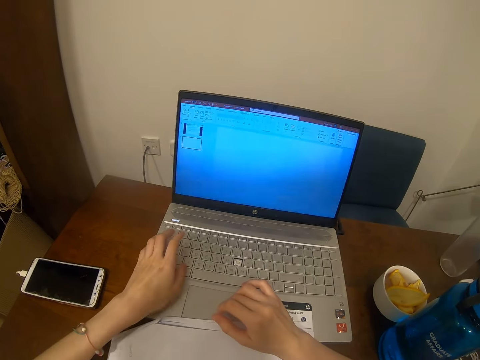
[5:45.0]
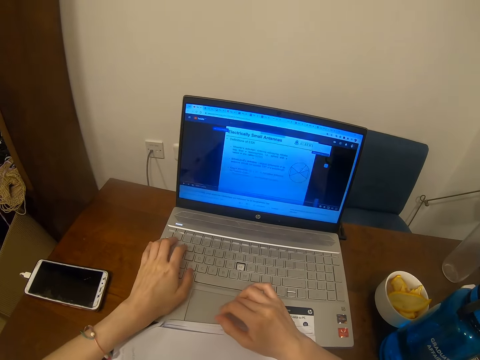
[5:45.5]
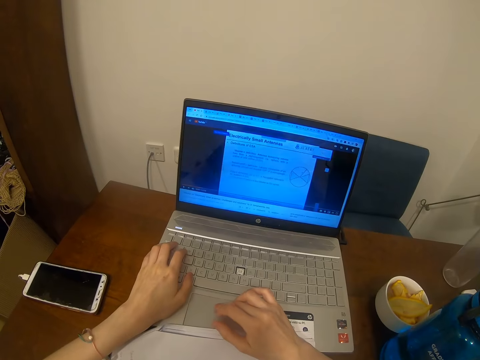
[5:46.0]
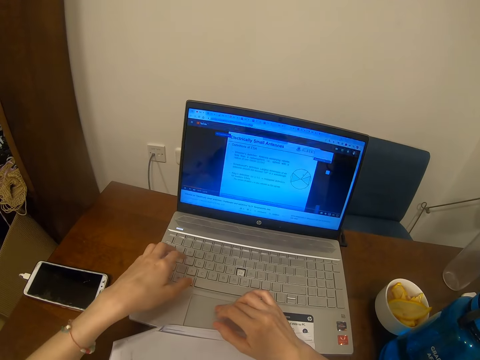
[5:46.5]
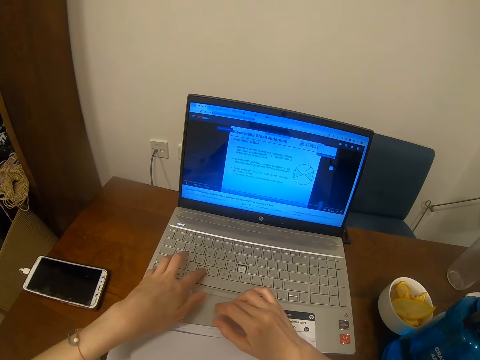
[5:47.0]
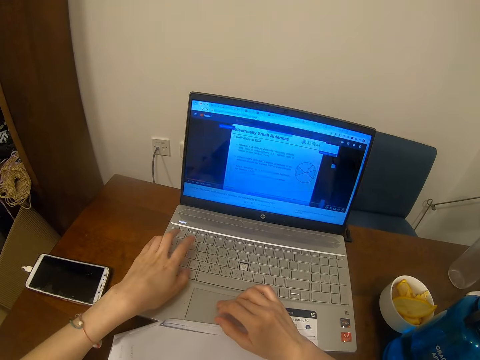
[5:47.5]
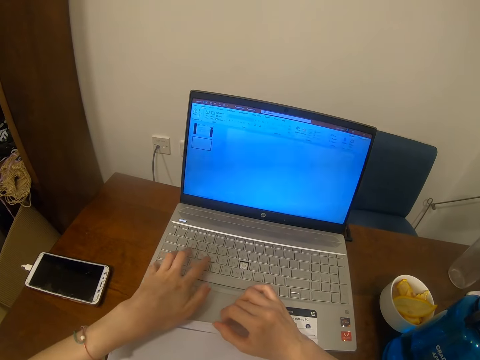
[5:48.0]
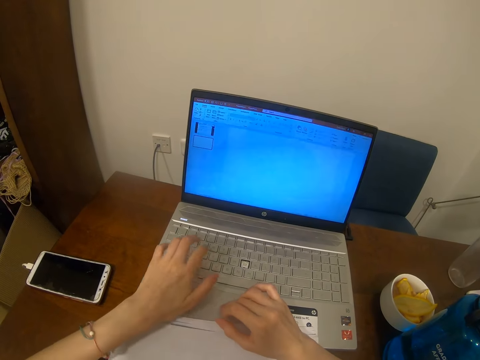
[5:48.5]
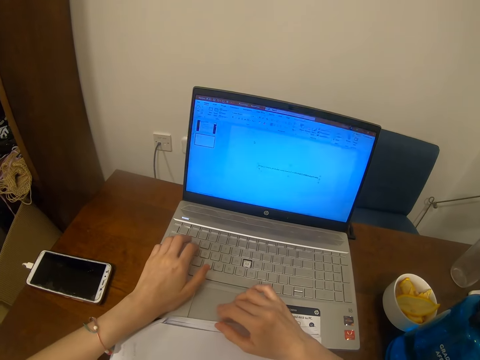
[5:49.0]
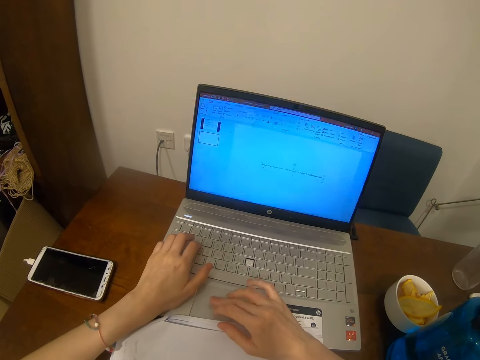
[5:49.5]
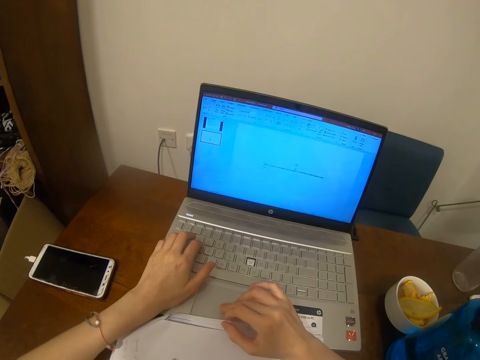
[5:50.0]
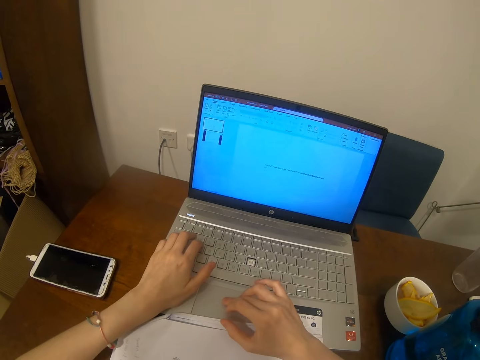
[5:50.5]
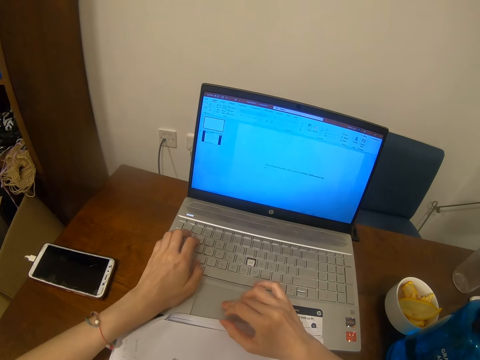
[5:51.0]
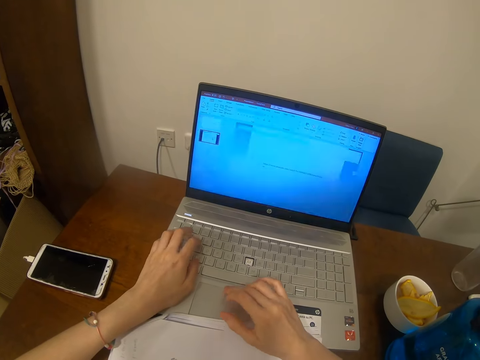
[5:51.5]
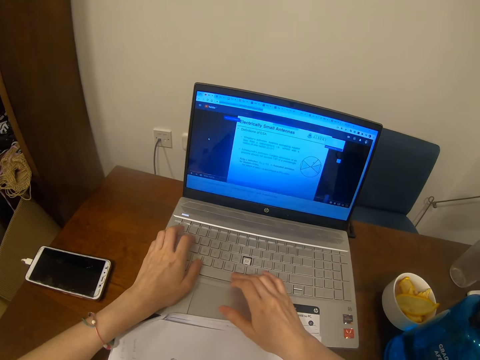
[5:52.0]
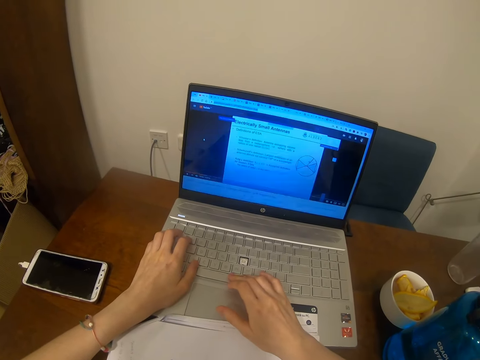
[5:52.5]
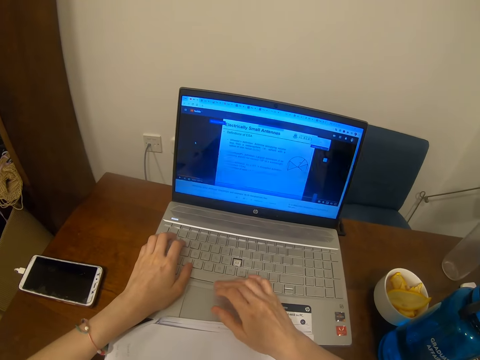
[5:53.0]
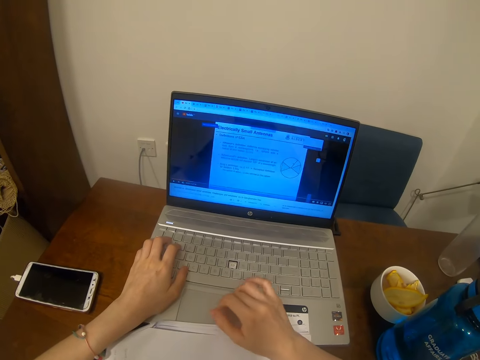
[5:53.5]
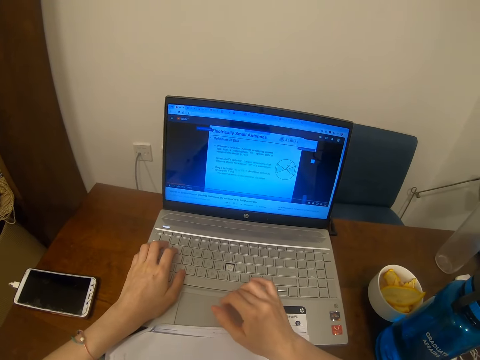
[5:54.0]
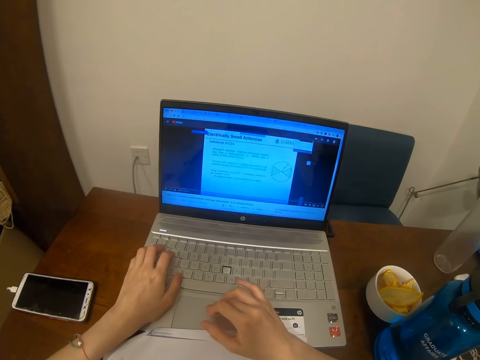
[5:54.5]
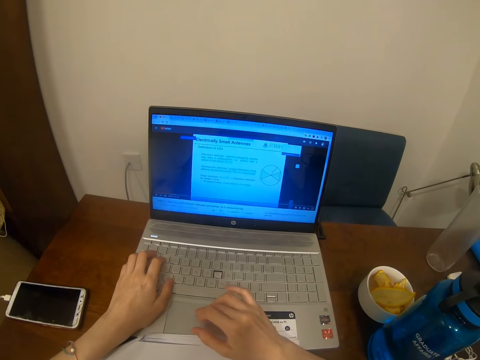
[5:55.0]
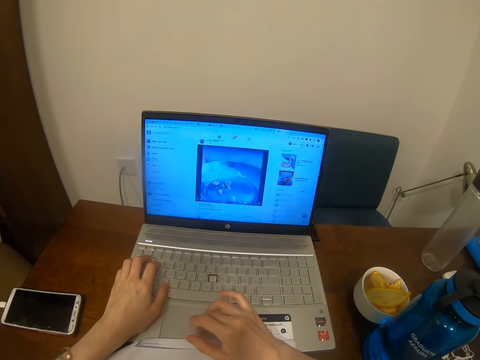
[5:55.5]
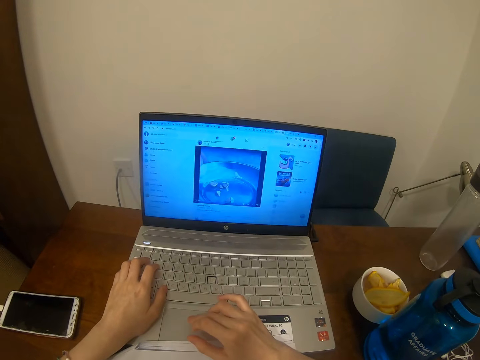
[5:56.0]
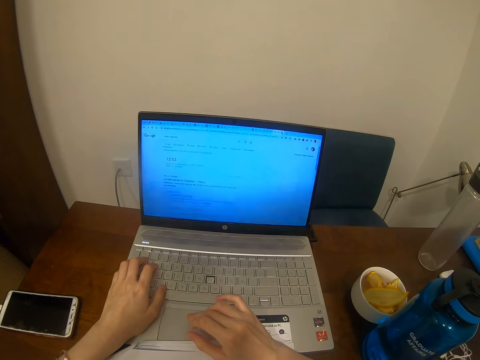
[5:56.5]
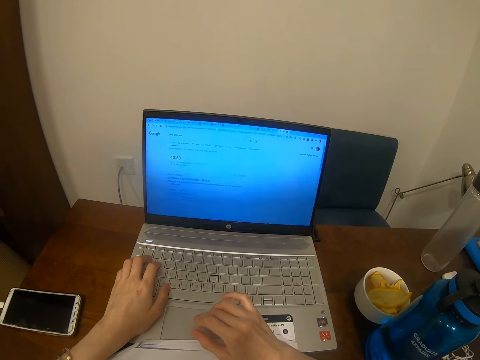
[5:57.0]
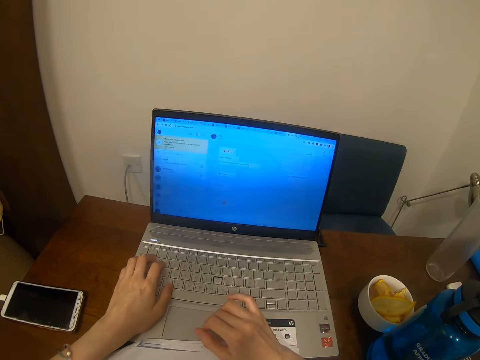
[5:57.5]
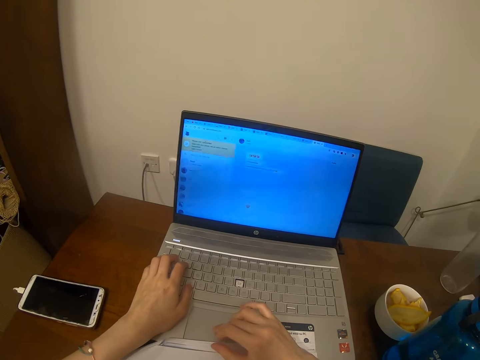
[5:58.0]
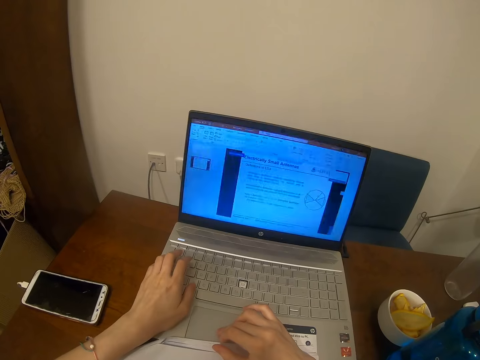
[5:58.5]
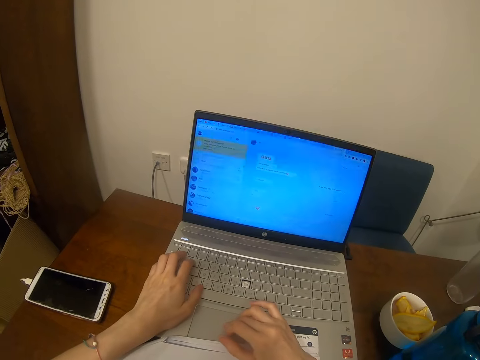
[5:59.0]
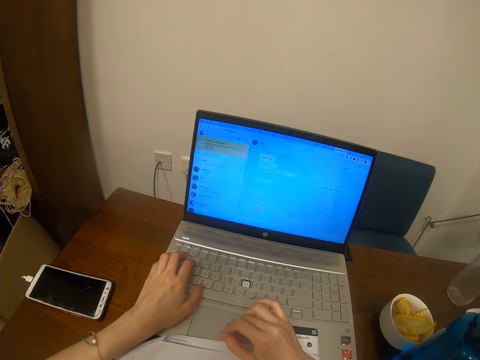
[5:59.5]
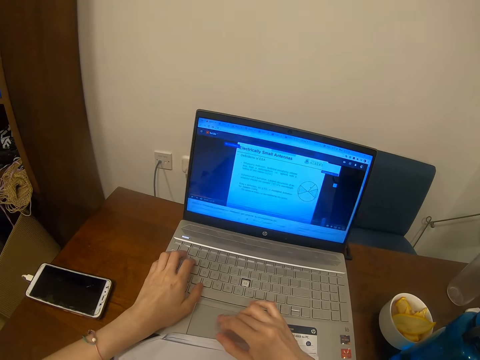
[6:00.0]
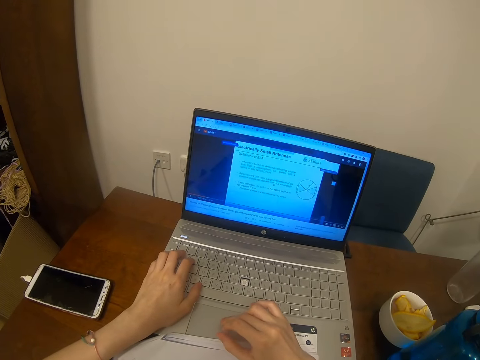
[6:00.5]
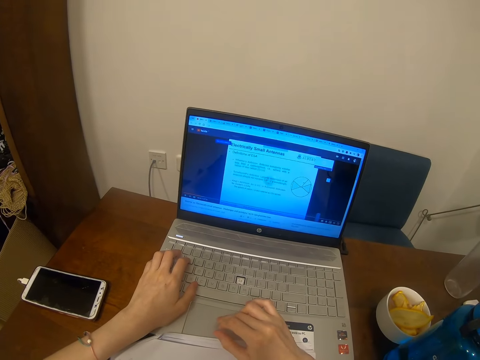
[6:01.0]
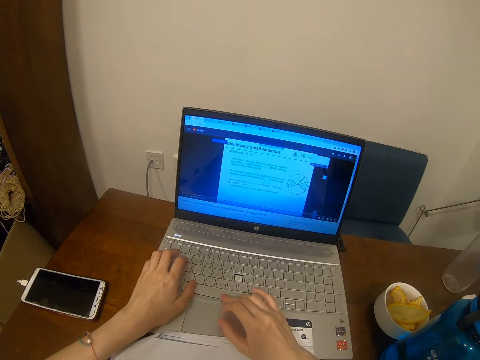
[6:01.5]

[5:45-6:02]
The camera wearer types on the keyboard with both hands. They use the laptop. They use the laptop again.

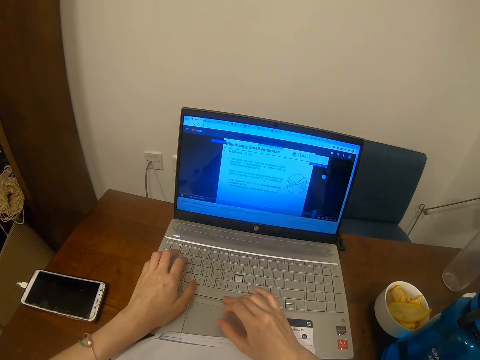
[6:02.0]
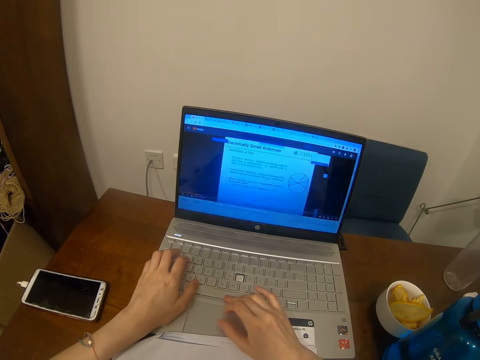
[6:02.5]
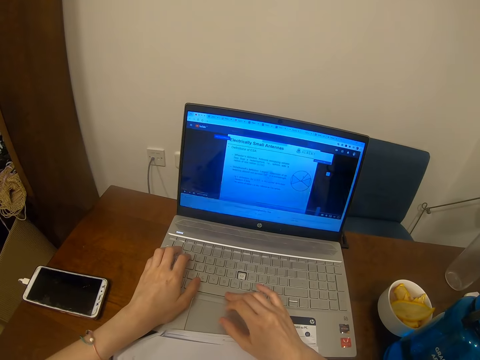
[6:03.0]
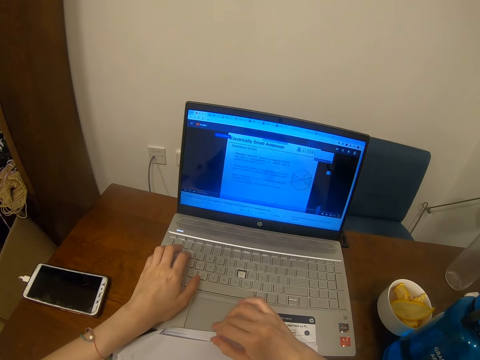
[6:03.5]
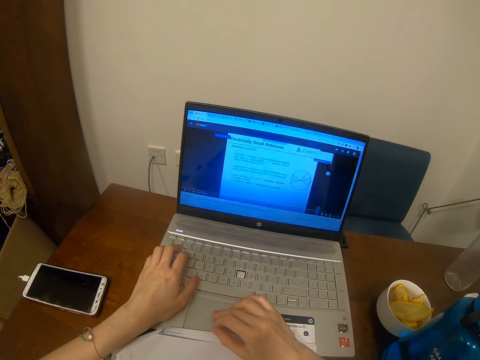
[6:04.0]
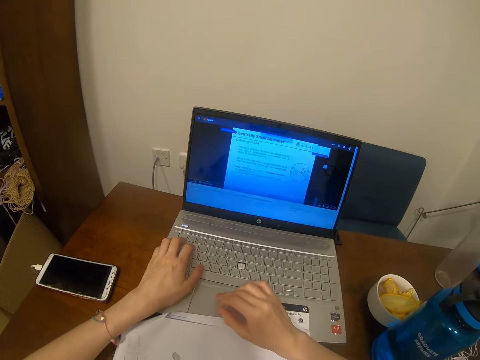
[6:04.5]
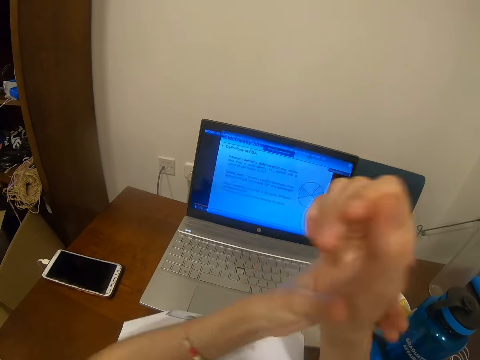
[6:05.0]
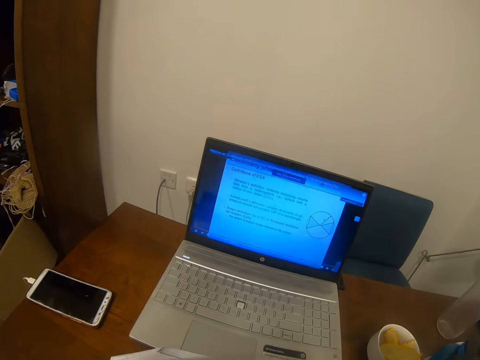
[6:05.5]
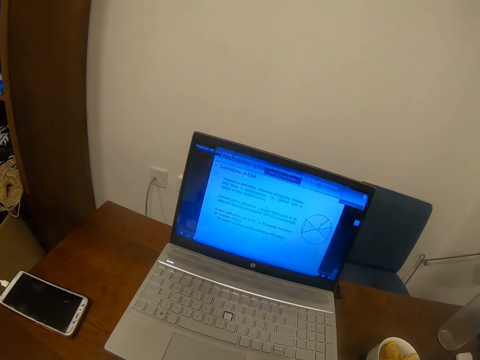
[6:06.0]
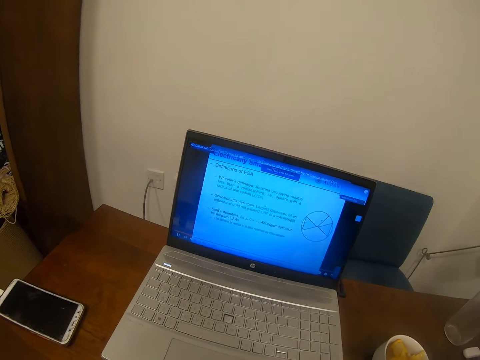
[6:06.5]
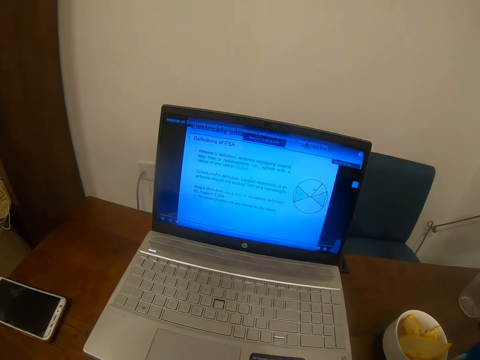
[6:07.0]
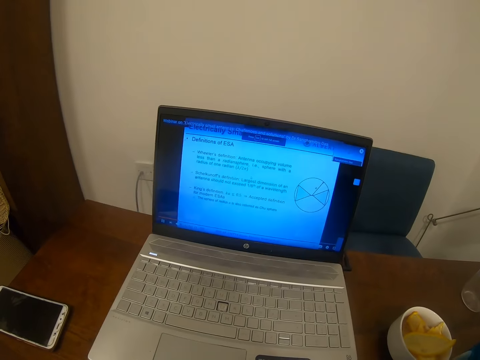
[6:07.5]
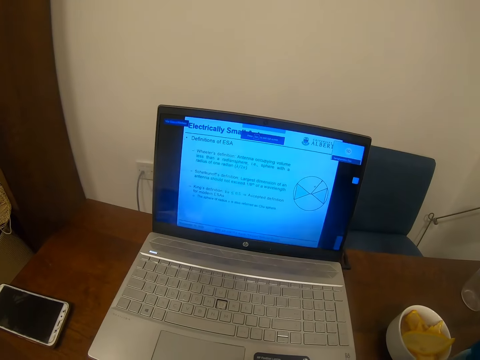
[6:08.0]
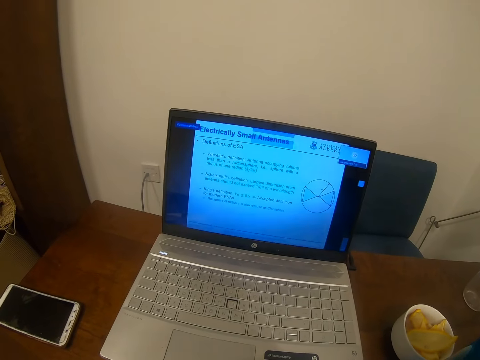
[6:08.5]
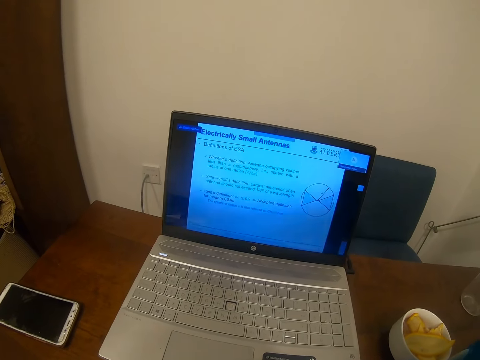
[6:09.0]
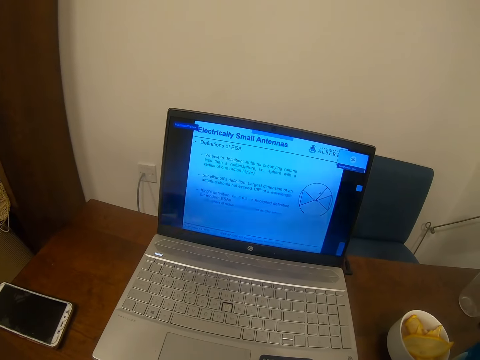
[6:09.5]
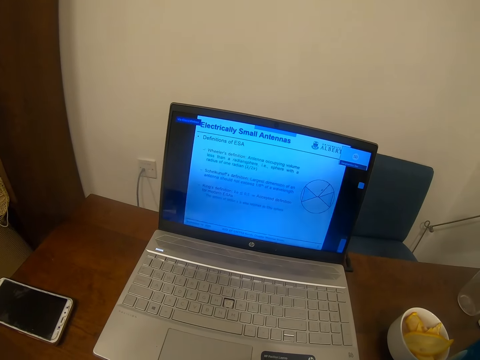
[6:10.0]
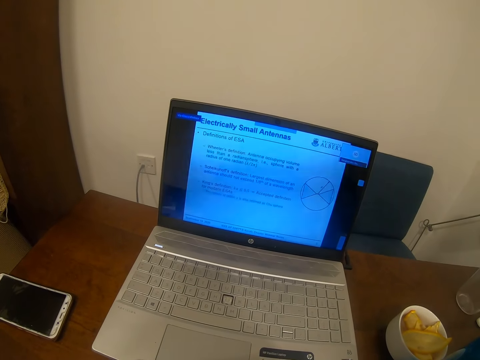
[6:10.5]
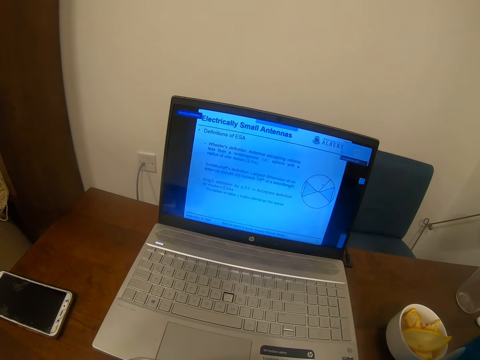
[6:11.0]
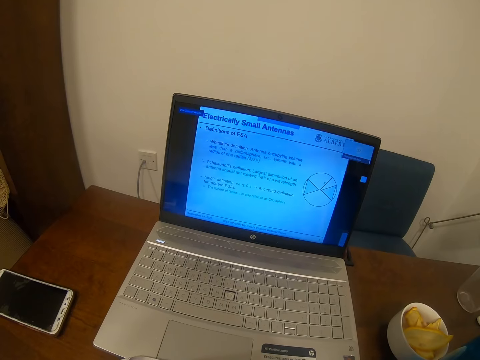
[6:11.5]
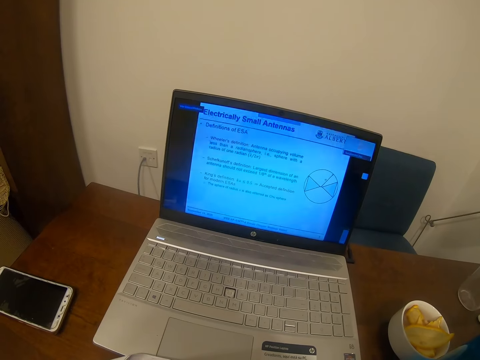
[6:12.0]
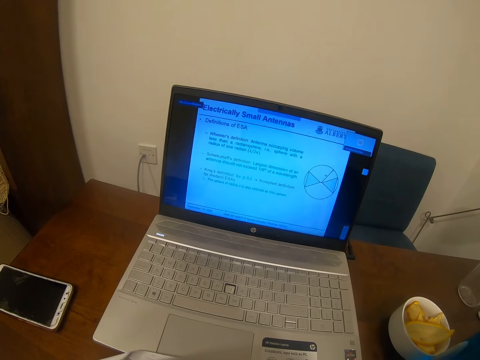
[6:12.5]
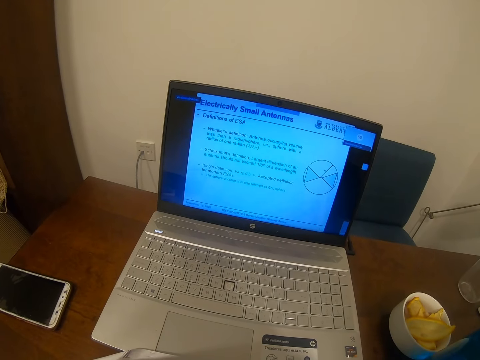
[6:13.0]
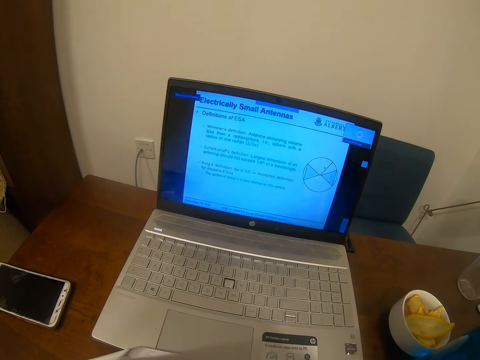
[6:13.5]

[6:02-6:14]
The camera wearer uses the laptop. They look at the laptop.
